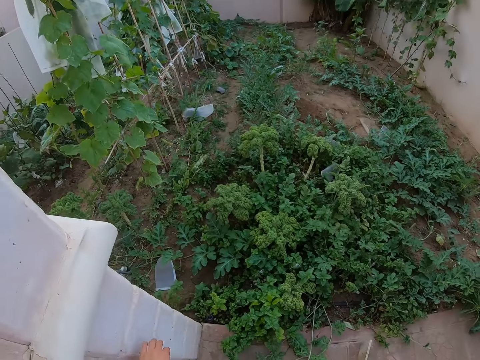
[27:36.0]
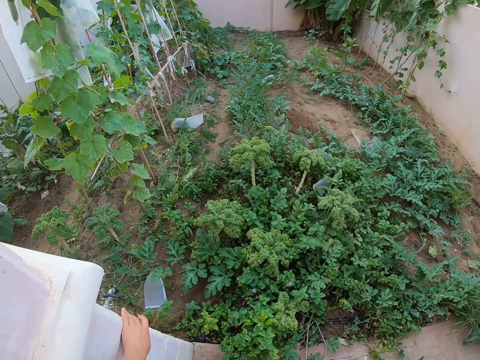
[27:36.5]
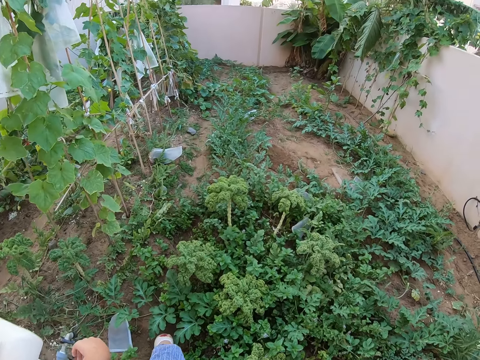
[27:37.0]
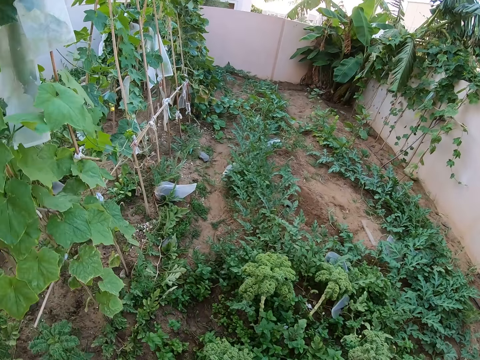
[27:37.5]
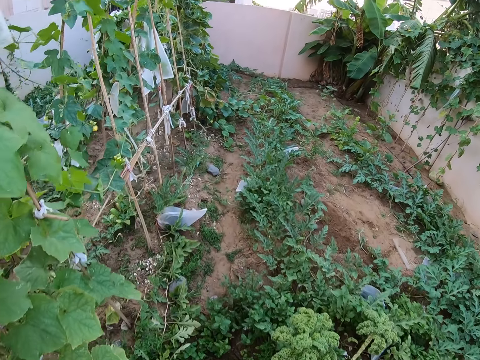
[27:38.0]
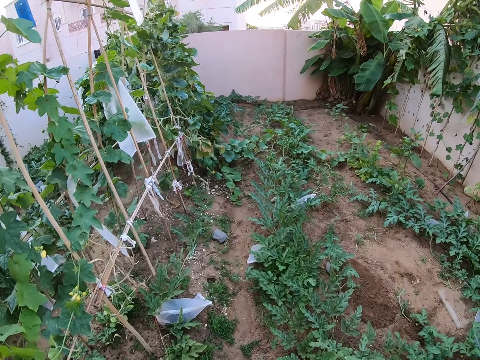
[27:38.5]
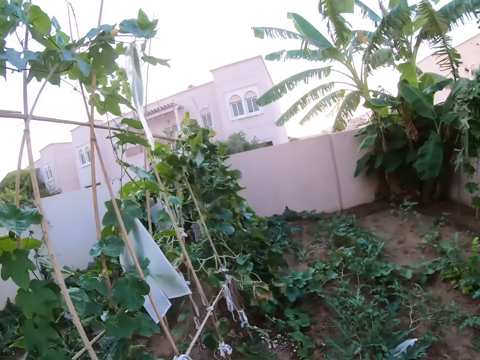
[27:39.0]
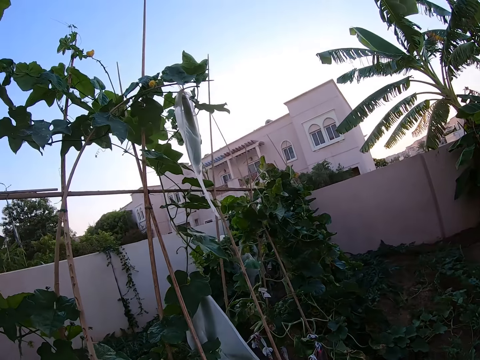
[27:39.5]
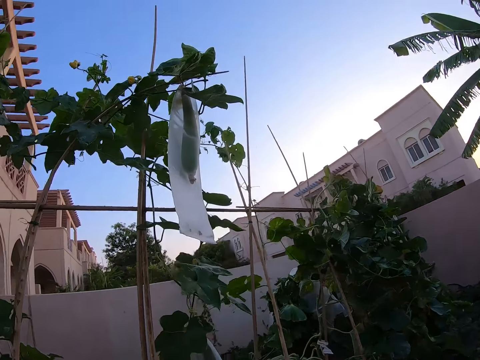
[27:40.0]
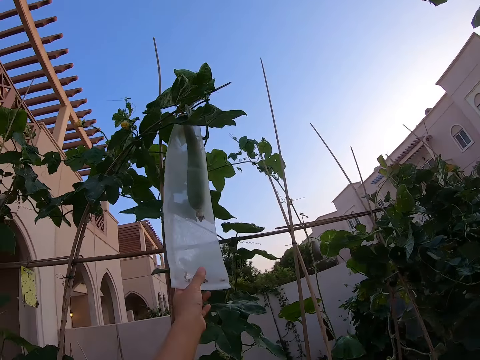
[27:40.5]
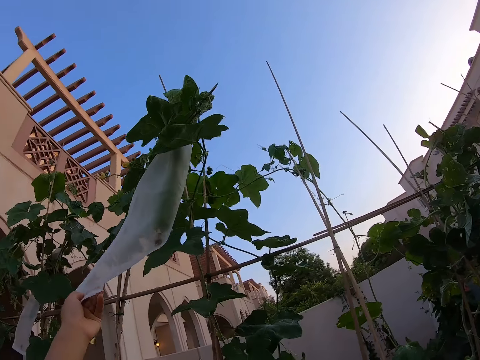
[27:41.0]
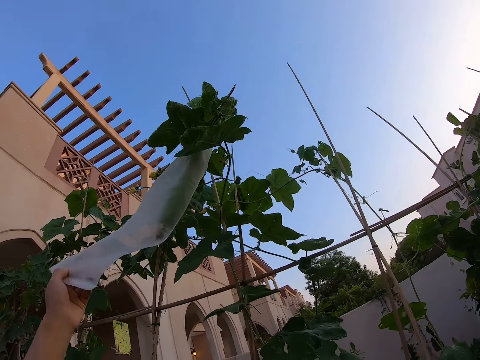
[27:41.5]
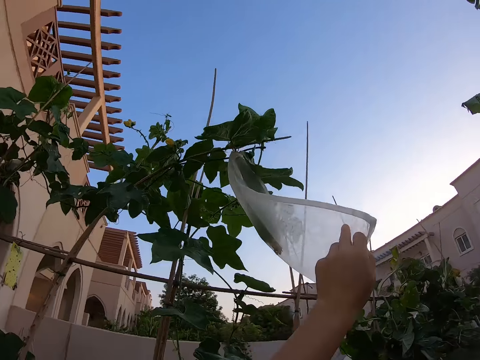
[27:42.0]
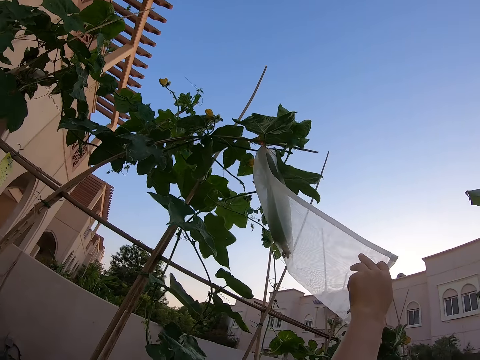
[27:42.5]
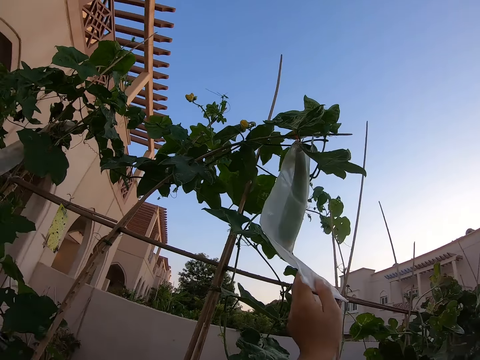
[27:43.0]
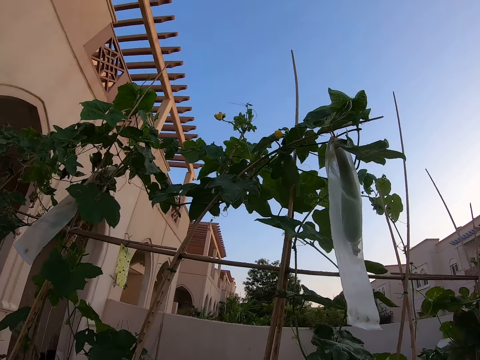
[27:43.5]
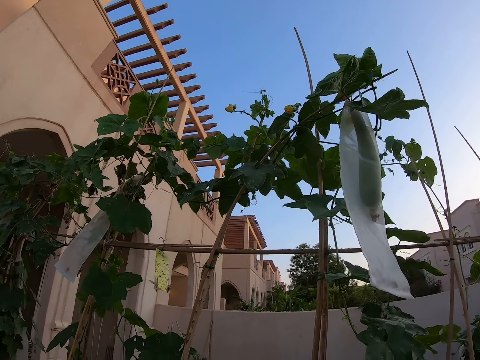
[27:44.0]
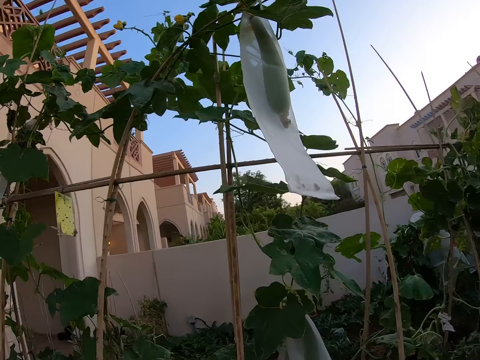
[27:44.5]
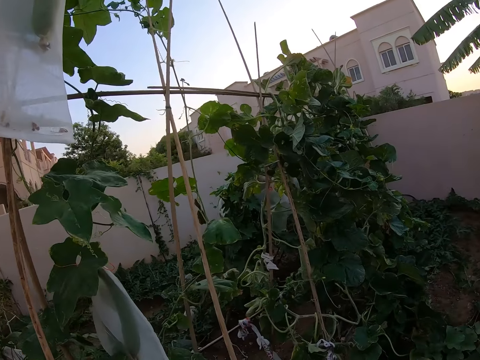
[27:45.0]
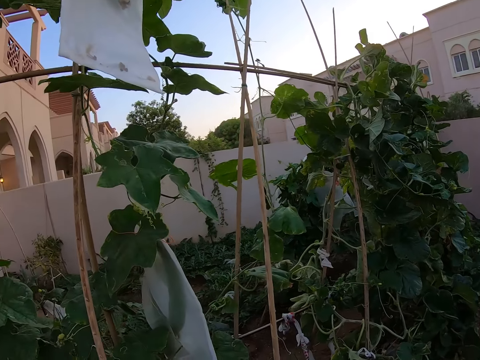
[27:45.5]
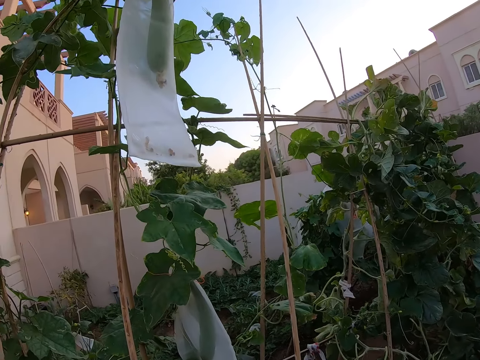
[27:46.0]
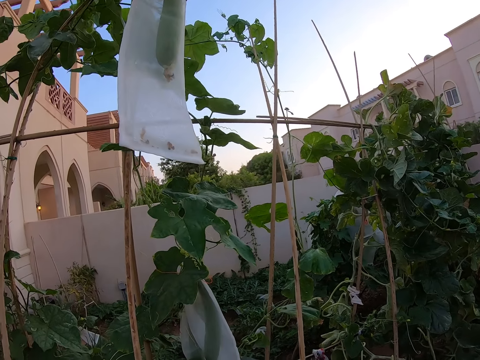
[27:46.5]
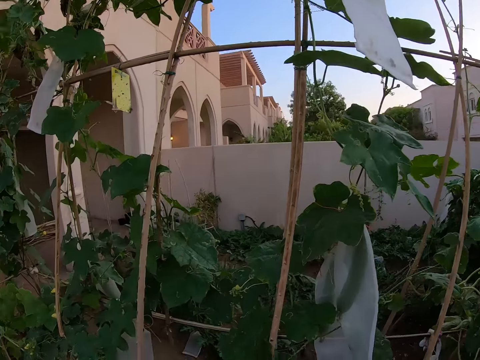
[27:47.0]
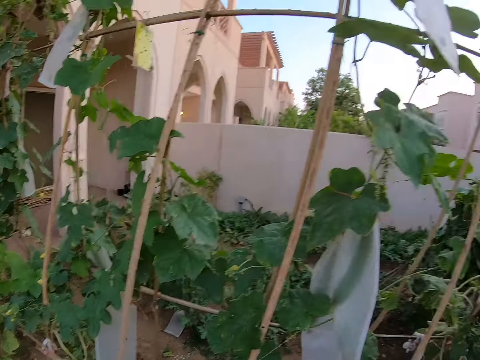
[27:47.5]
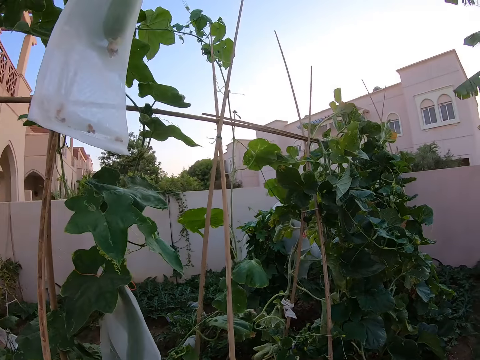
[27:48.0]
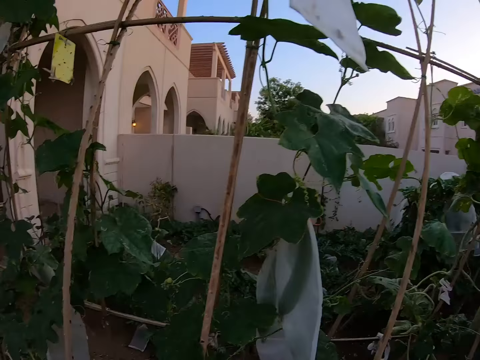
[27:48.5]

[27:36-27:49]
The camera wearer walks around the garden. They stare at the plants in the garden. They inspect a nylon on the cucumber fruit. They look around the cucumber plant.

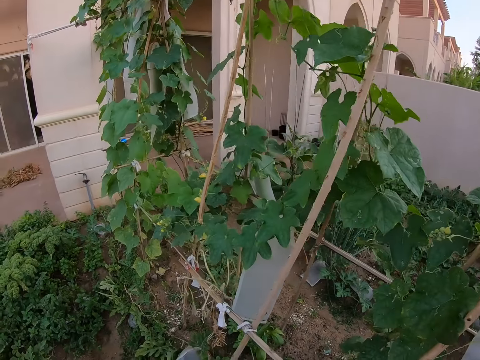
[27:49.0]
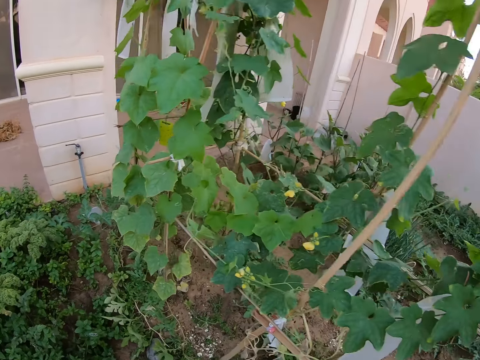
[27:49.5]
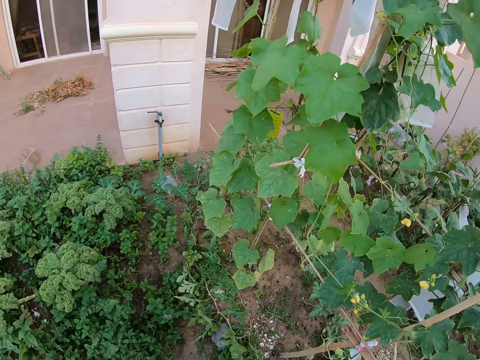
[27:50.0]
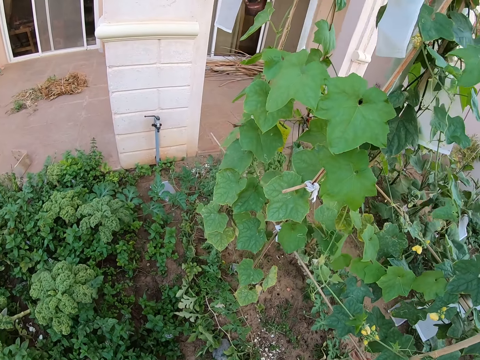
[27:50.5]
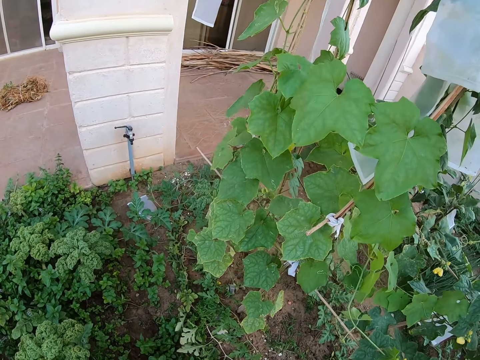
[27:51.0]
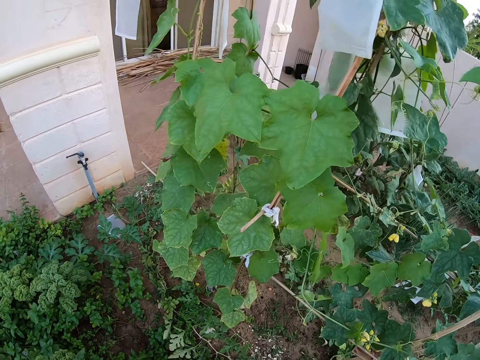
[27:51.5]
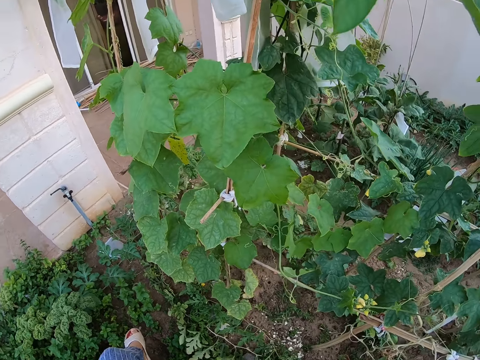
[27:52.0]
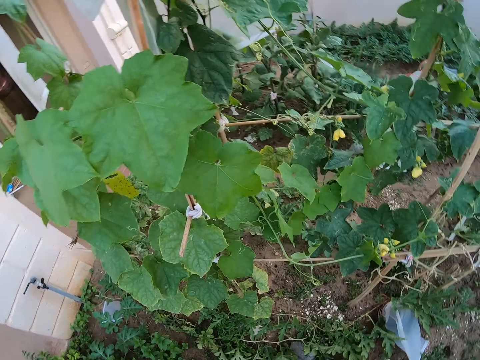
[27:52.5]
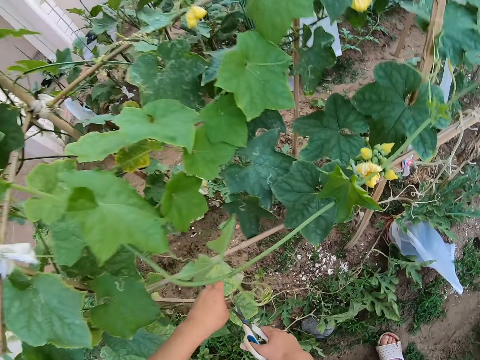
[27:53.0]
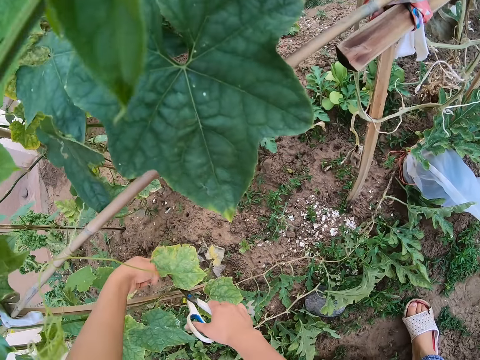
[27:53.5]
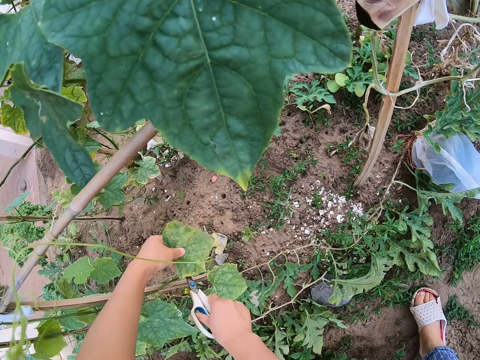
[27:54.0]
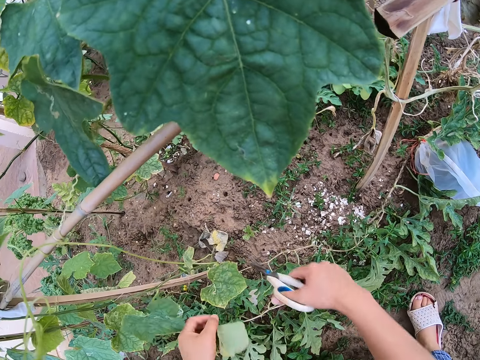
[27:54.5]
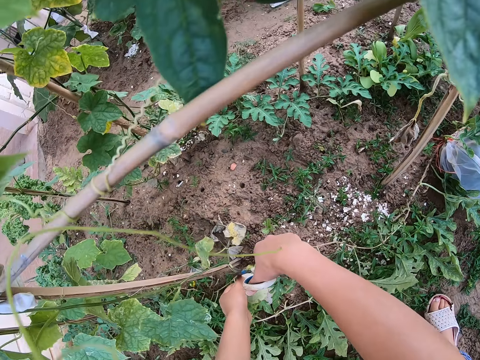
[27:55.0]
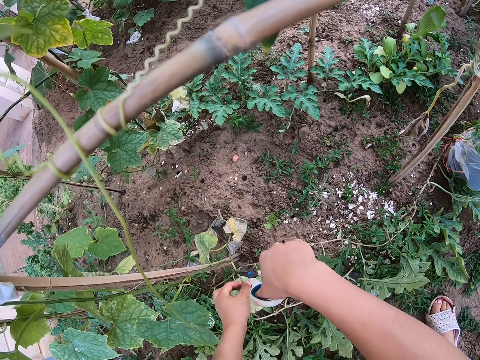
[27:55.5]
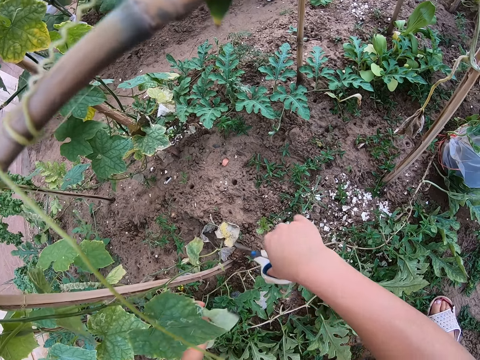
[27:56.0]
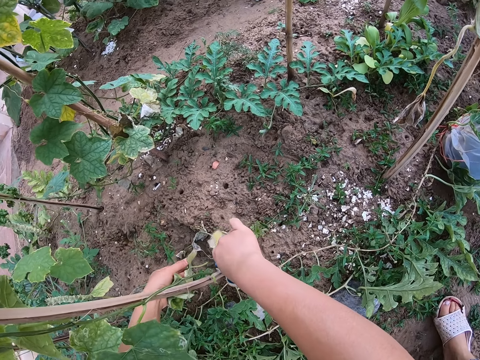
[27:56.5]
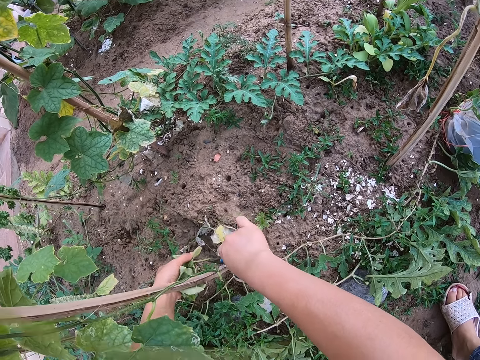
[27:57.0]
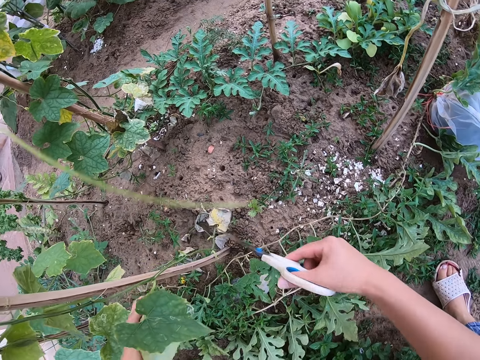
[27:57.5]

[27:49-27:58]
The camera wearer prunes the dead leaves with scissors.
